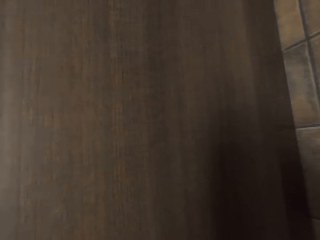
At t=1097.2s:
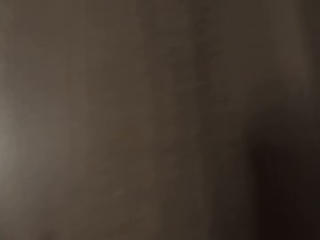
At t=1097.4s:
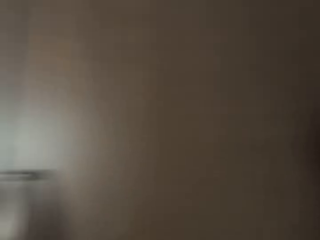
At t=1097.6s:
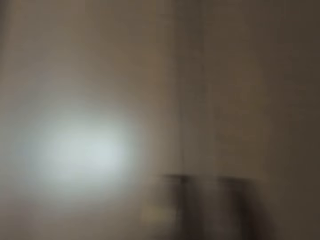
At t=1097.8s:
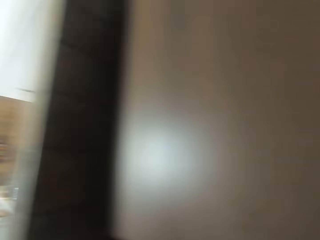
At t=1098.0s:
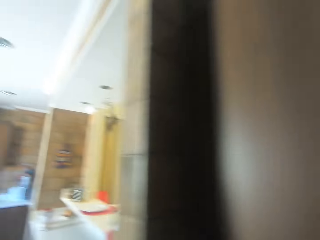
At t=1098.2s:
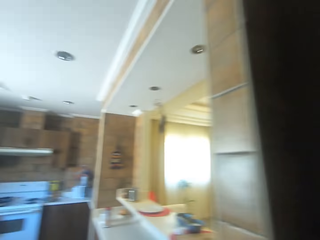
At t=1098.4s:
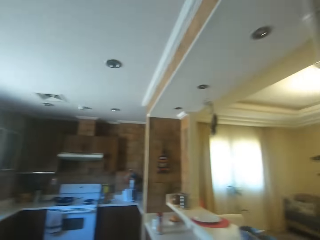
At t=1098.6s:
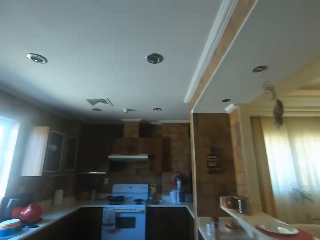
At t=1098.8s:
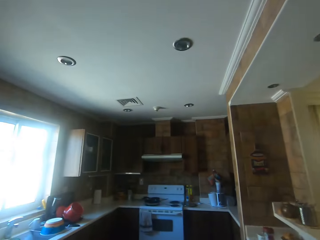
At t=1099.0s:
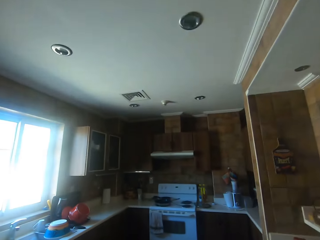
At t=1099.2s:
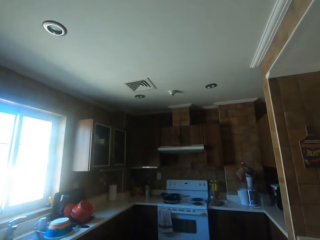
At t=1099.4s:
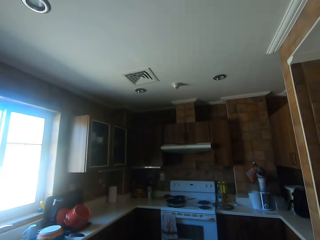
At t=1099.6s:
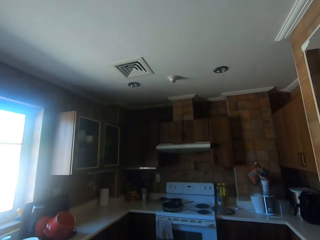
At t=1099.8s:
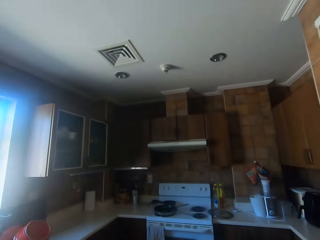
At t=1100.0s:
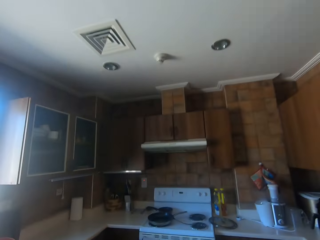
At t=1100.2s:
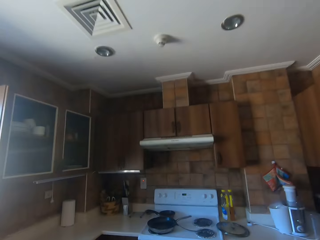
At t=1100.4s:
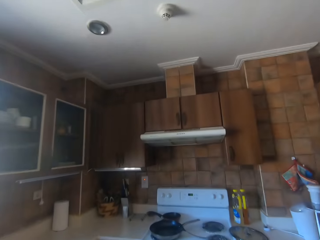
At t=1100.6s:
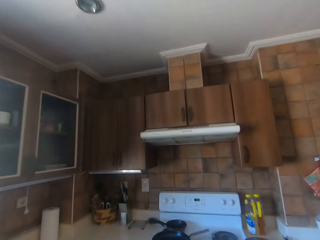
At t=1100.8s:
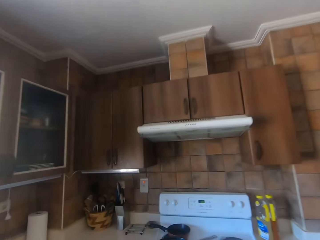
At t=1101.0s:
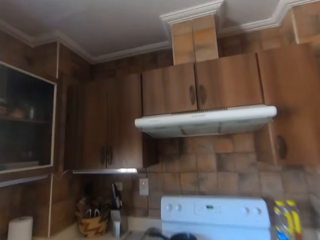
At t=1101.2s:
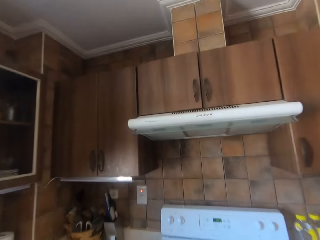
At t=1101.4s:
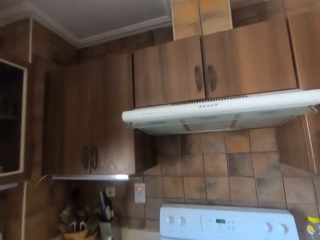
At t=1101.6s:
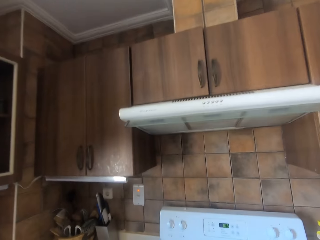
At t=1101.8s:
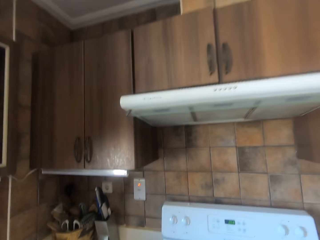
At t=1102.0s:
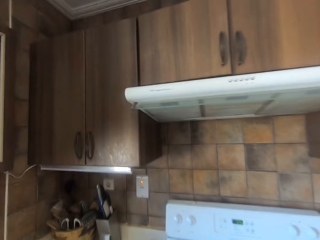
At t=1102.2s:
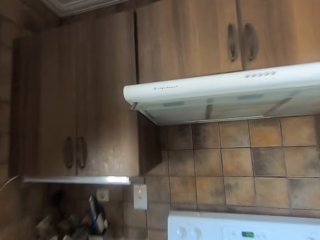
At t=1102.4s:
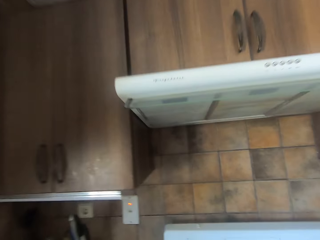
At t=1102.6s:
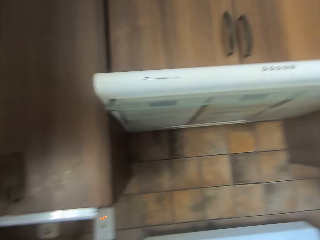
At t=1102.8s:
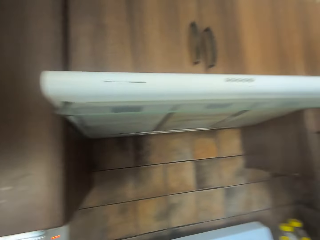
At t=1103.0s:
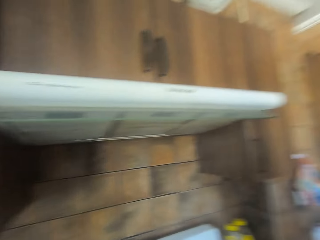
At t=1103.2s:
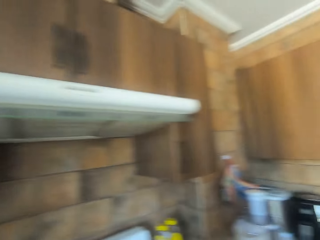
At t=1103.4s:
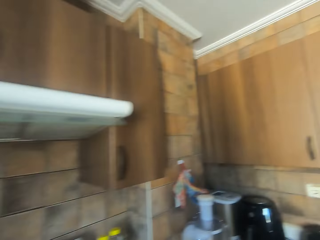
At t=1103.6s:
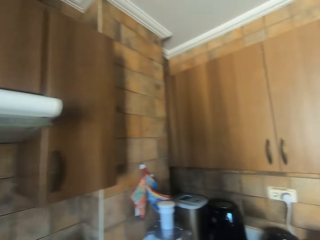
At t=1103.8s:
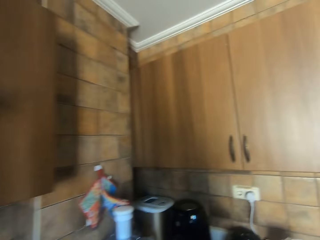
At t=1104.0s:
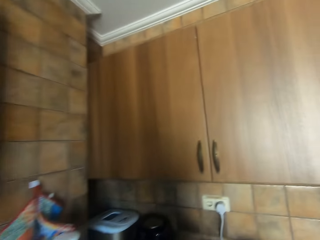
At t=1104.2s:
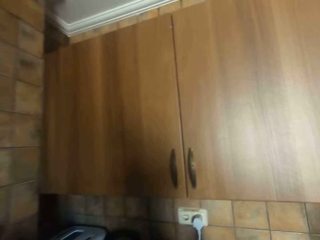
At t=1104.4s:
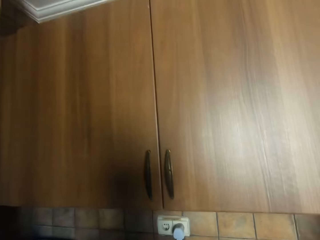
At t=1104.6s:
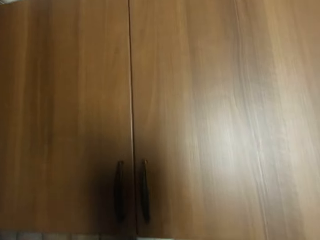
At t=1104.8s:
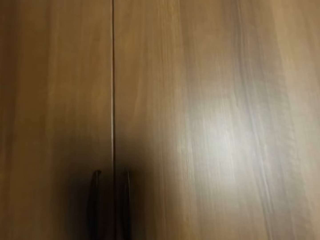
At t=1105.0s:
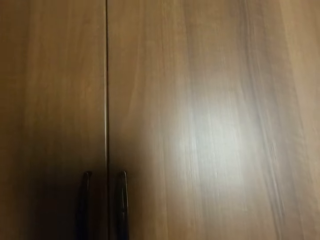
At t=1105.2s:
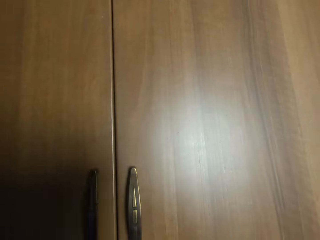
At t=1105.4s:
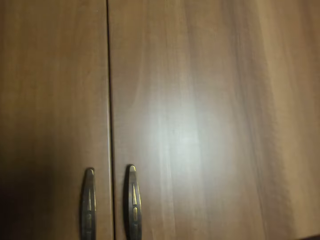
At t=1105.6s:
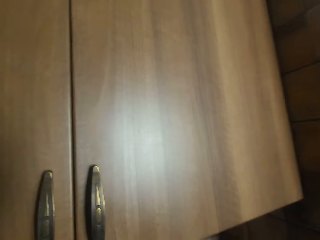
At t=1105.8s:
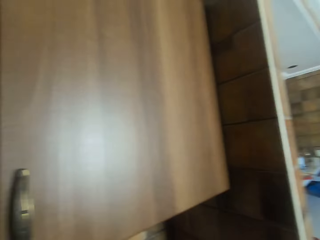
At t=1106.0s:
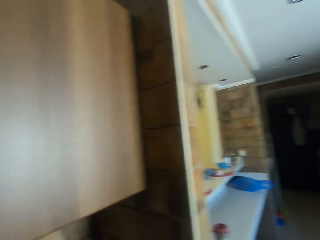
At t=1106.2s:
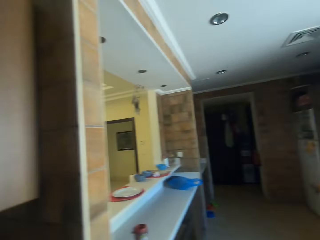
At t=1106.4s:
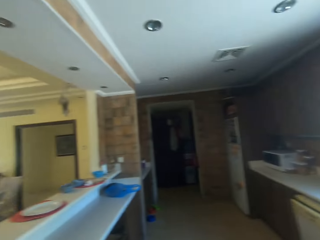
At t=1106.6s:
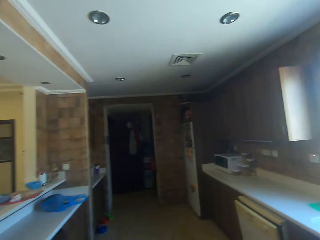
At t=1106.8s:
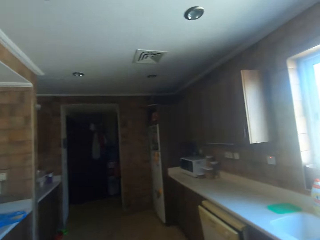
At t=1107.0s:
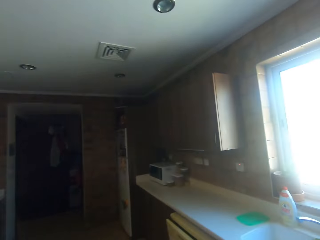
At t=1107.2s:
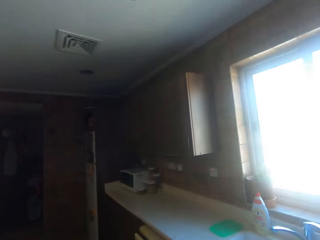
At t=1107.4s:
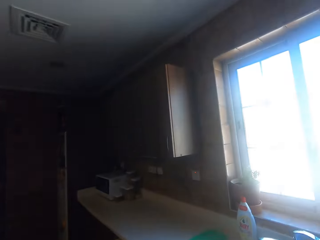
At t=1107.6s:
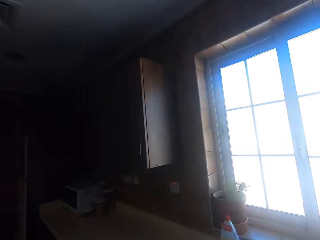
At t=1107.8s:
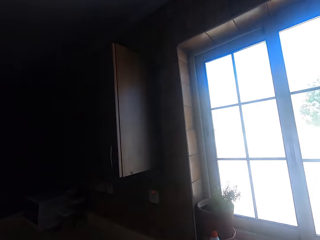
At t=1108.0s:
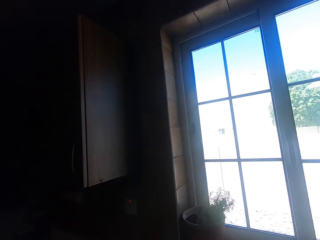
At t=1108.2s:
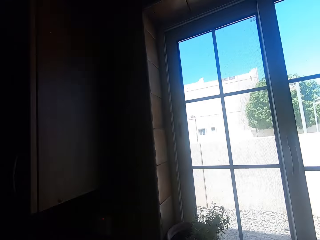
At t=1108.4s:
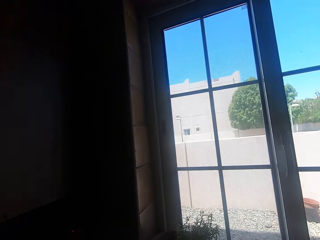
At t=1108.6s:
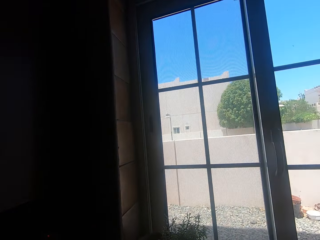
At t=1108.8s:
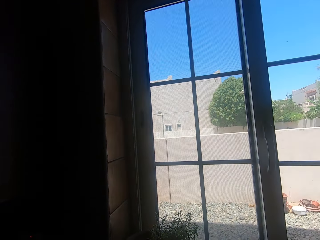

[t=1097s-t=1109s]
The camera wearer looks around. They turn around. They walk in the kitchen. They turn around. They walk in the kitchen. They do something. They turn around. They walk in the kitchen.

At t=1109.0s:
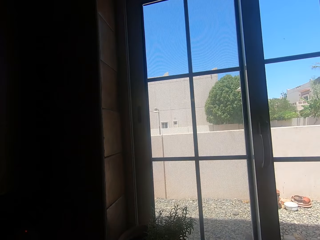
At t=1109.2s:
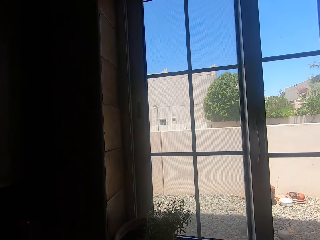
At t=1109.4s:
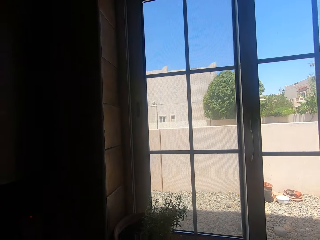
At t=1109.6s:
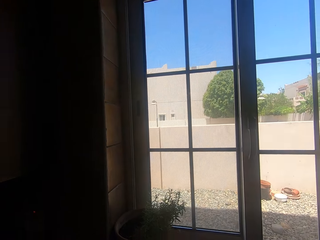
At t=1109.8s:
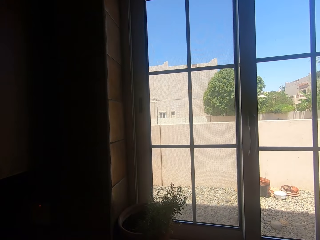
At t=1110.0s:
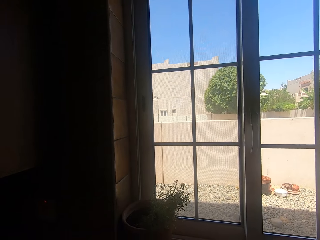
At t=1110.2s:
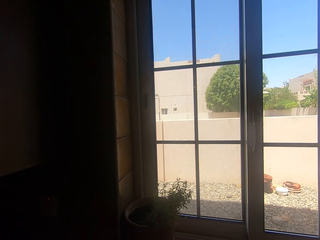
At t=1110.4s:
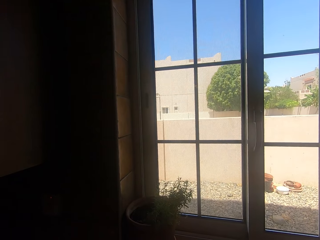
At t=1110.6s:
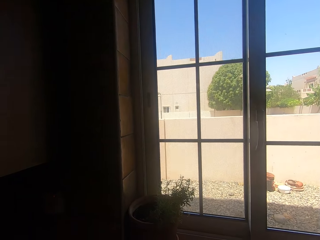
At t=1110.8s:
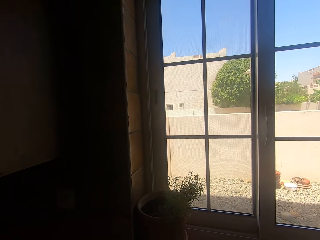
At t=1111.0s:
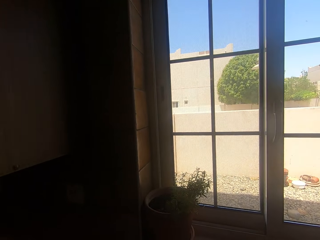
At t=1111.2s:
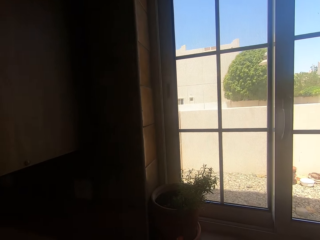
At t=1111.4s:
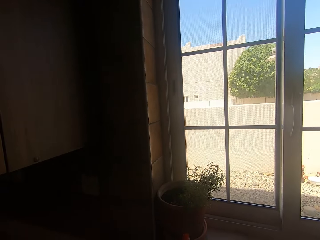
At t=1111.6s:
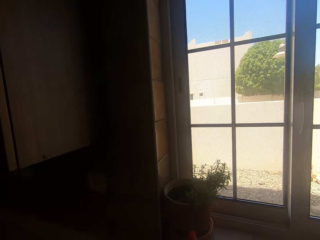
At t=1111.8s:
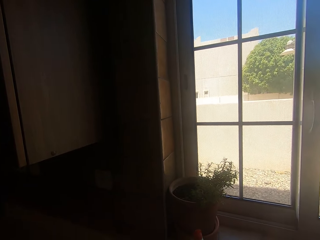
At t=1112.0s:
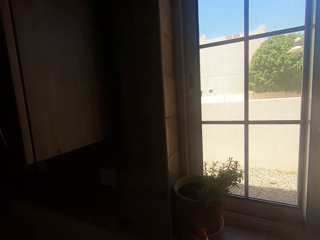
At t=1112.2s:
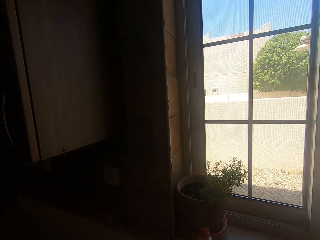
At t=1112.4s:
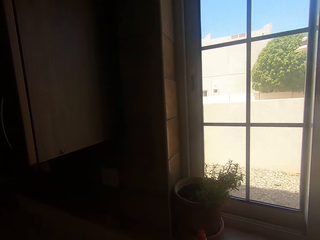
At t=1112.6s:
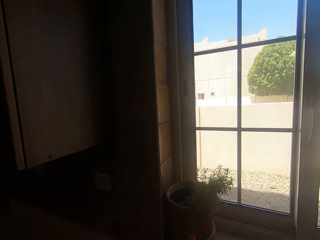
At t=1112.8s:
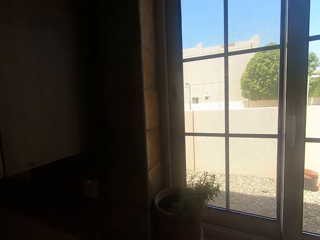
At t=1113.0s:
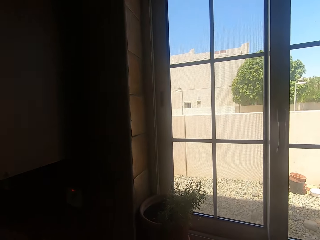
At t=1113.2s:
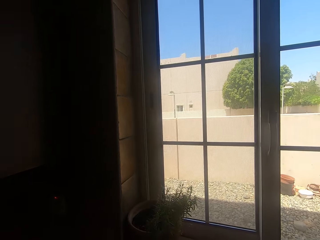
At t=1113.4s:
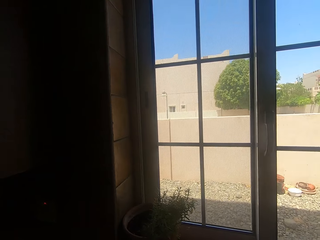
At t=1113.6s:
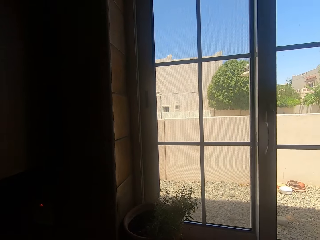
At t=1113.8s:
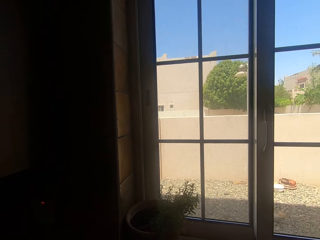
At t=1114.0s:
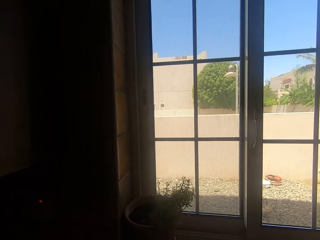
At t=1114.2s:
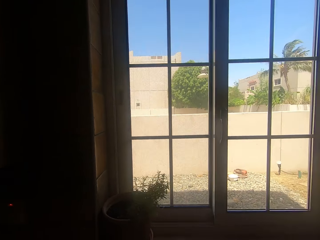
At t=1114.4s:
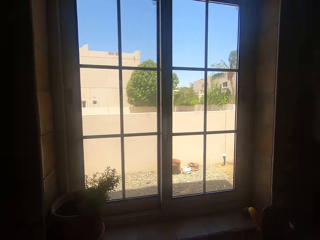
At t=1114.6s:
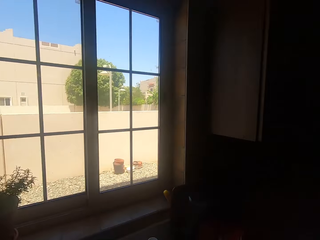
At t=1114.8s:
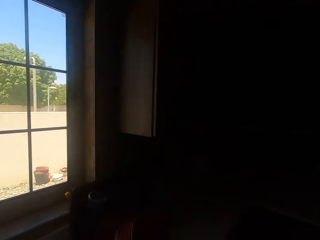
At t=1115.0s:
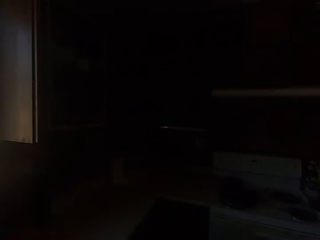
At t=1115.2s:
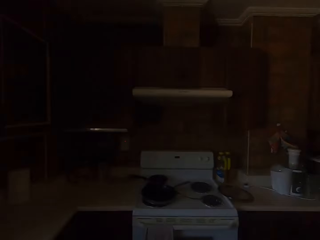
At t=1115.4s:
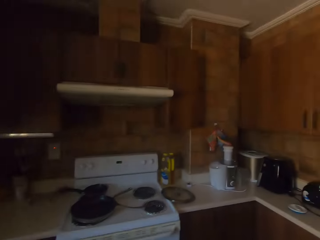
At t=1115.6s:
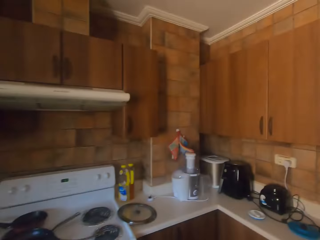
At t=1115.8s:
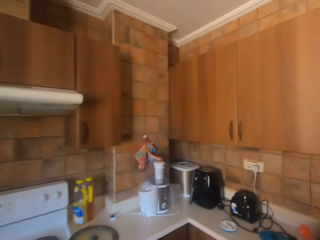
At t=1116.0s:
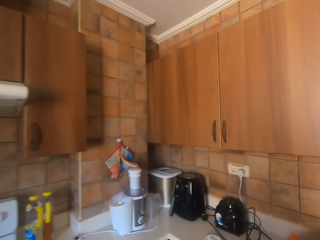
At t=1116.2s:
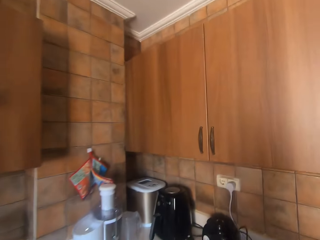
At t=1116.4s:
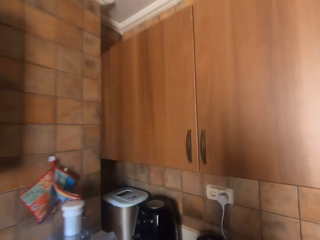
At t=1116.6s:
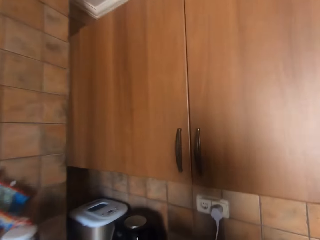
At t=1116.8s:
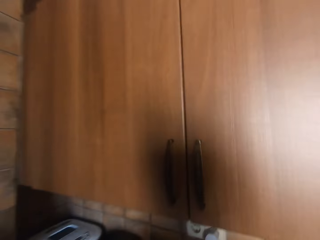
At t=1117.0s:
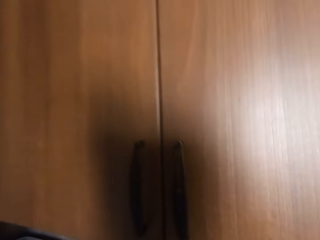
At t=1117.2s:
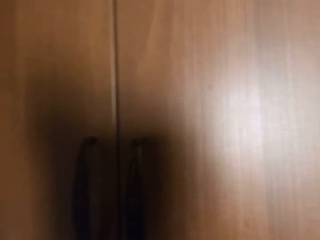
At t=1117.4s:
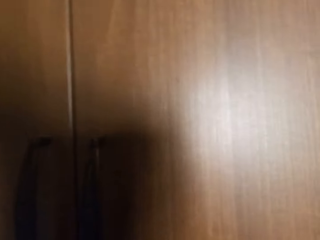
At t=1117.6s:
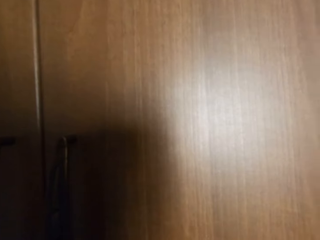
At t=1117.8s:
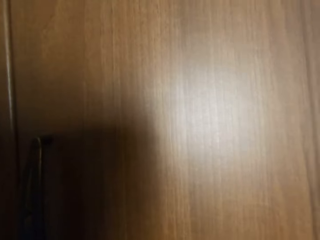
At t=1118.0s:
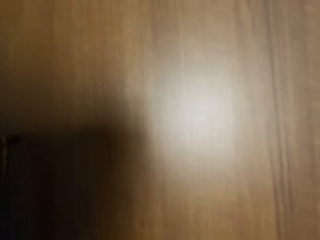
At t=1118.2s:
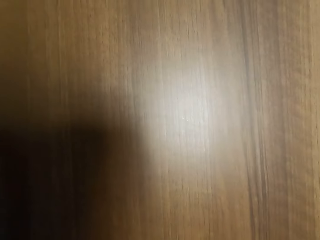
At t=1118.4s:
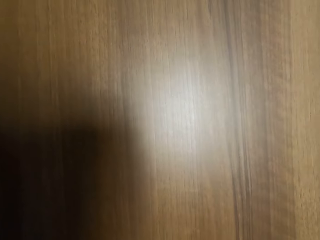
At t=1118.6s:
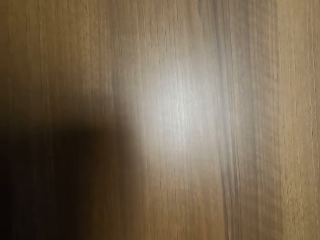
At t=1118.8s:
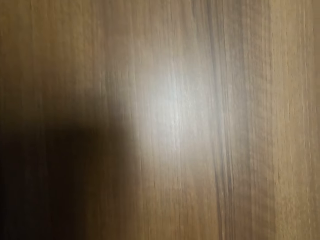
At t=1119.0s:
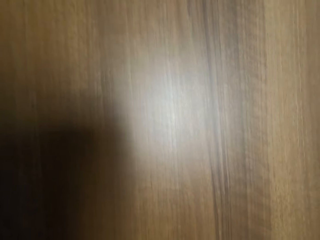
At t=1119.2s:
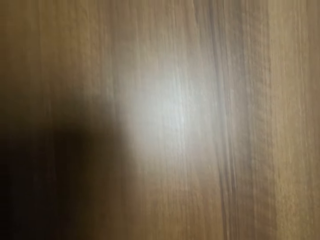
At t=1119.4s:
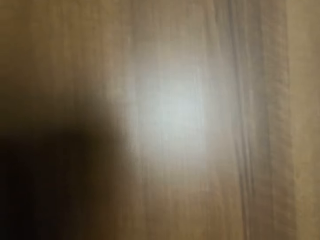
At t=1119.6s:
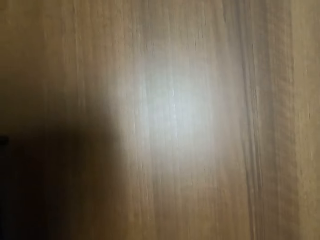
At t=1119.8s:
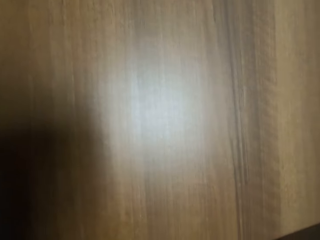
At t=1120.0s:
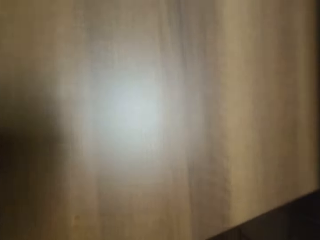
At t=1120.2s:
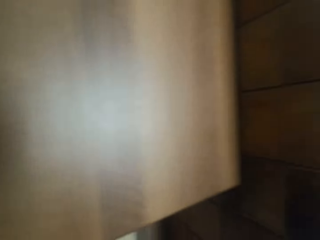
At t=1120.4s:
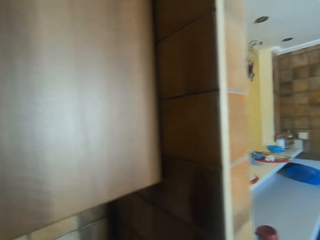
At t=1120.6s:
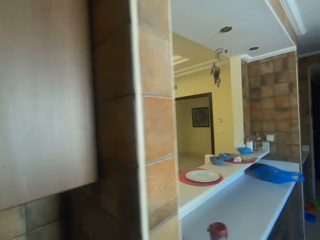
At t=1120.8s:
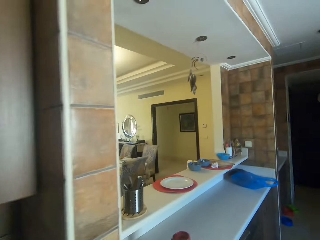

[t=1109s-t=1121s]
The camera wearer opens the tap. They look around. They do something. They turn around. They walk in the kitchen. They look around. They do something. They walk around.
